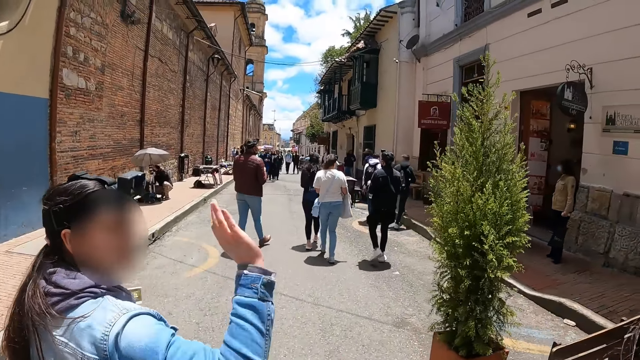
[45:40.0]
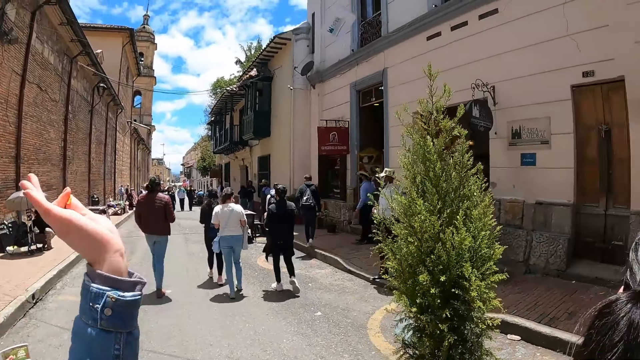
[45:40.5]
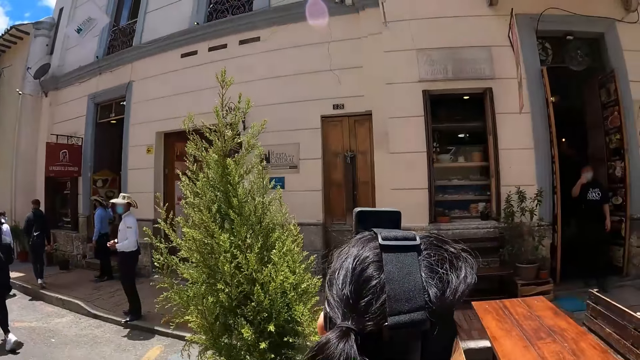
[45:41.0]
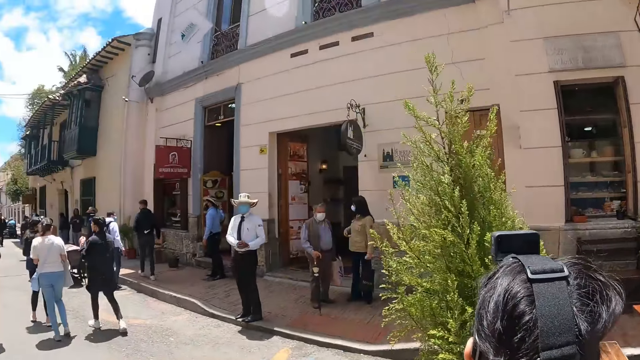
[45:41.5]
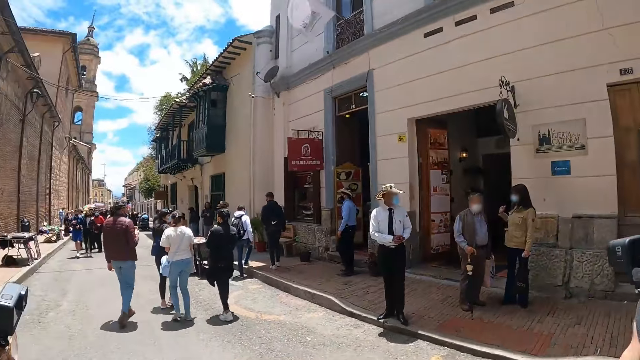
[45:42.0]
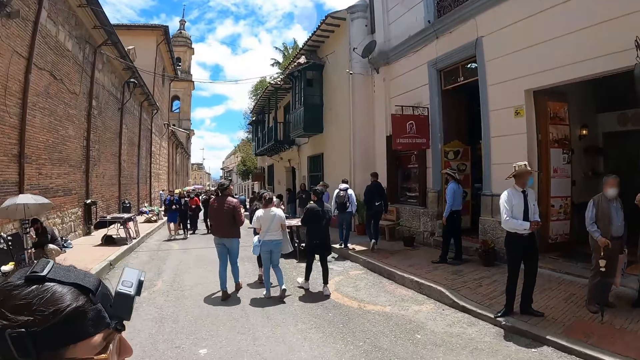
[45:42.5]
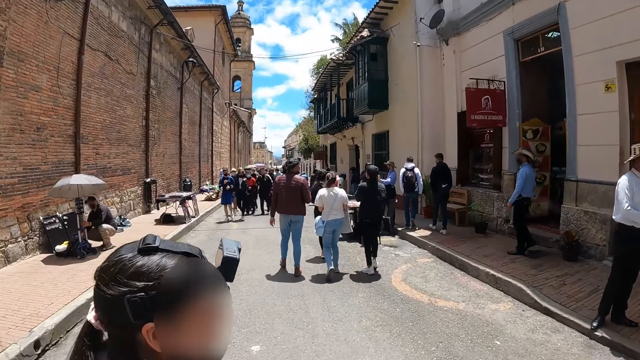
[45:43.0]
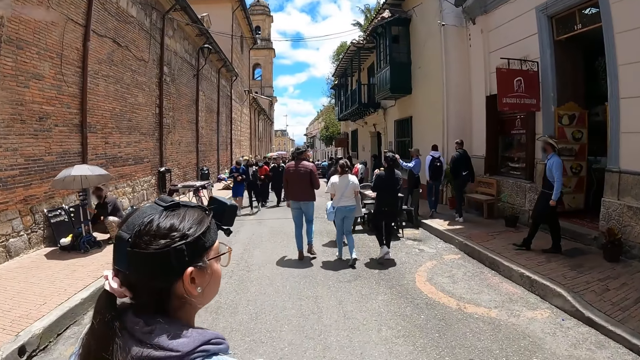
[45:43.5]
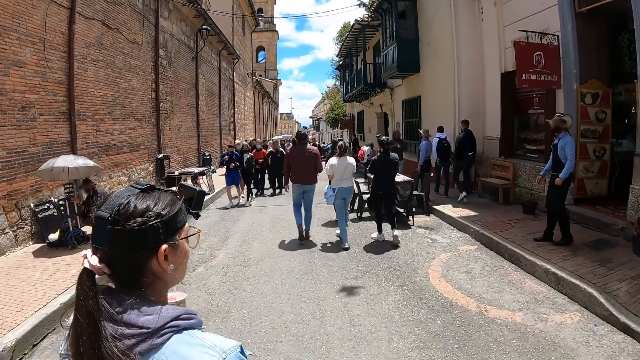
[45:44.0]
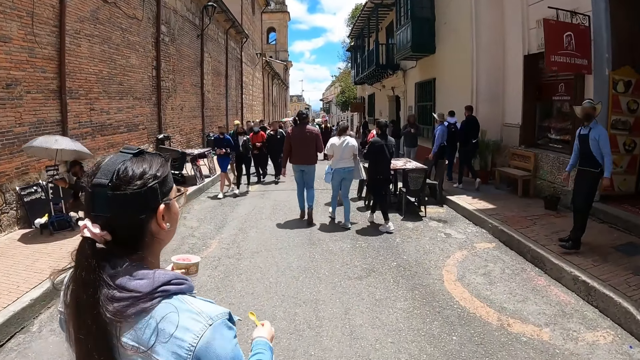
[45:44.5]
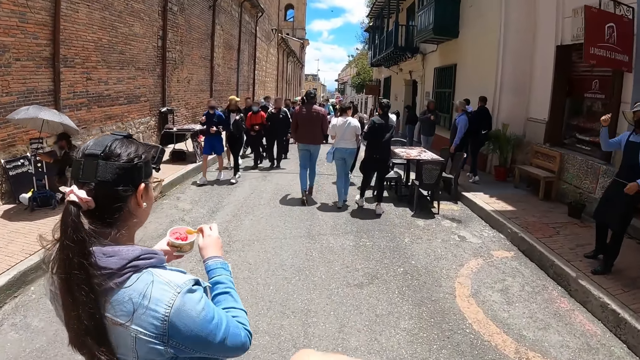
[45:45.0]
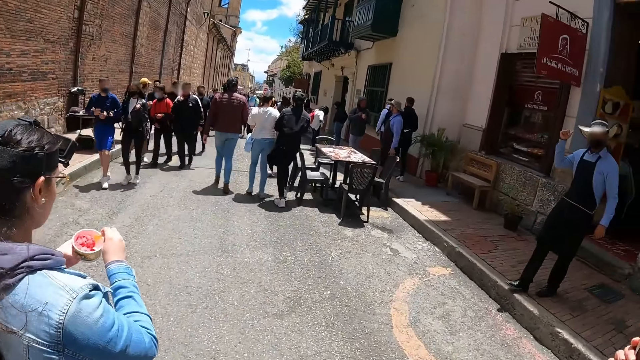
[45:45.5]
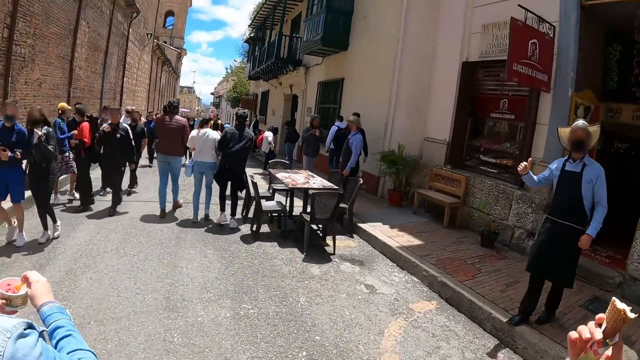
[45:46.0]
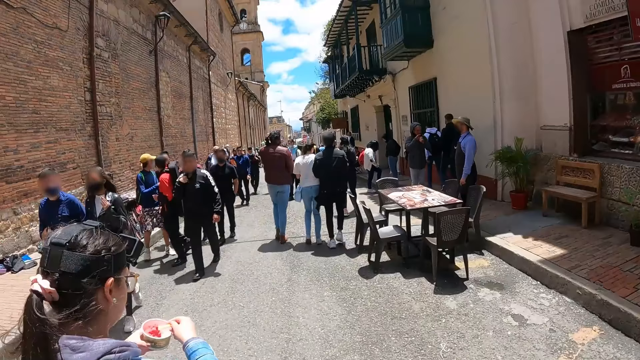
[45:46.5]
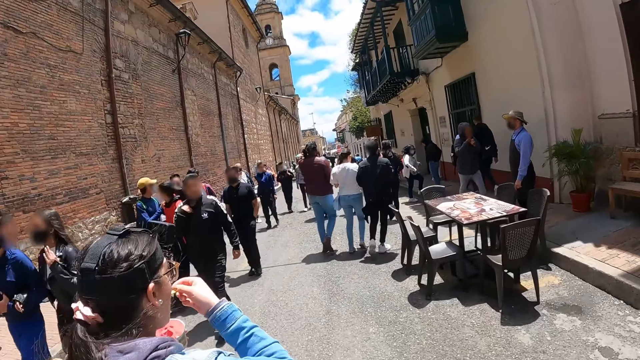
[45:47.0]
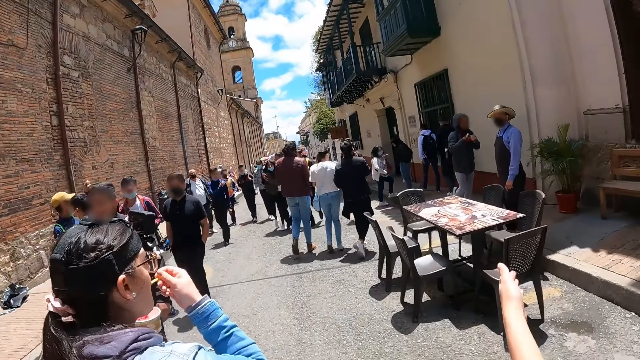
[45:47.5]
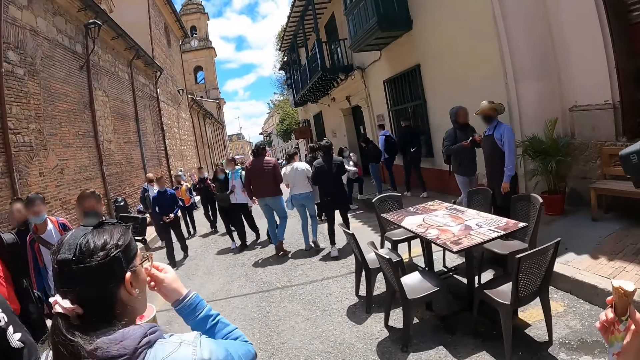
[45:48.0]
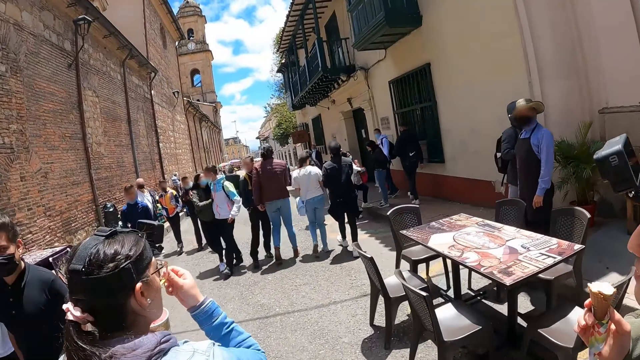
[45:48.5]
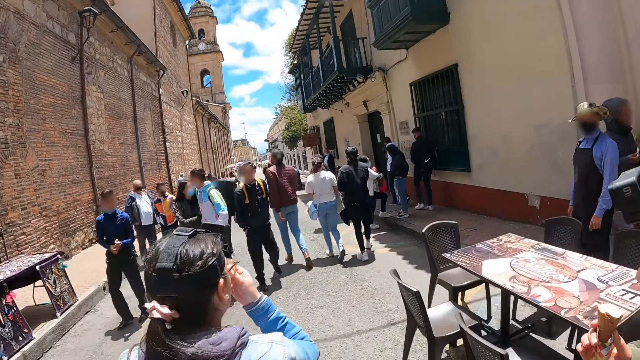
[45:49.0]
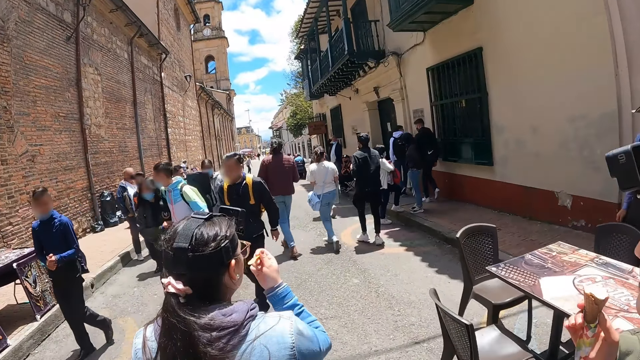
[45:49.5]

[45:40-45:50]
A person raises the hand. The person waves. The person looks aside. The camera wearer looks around the street. They walk along the street. The person scoops the ice cream. The person eats the ice cream. The camera wearer walks along the streets.

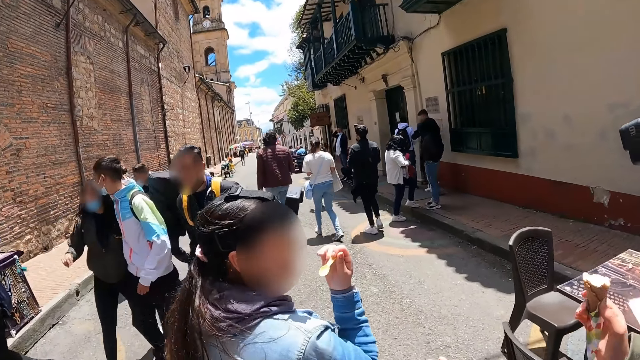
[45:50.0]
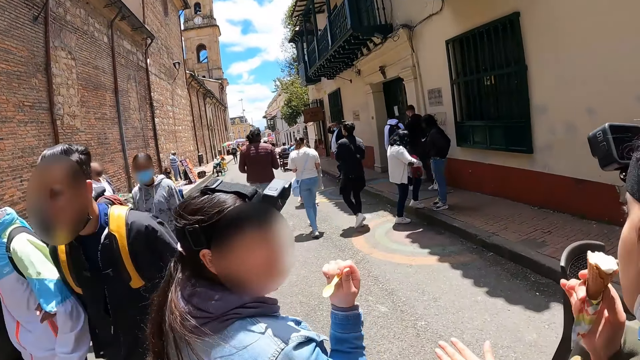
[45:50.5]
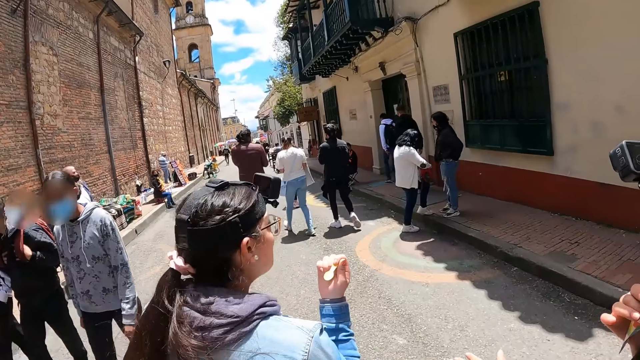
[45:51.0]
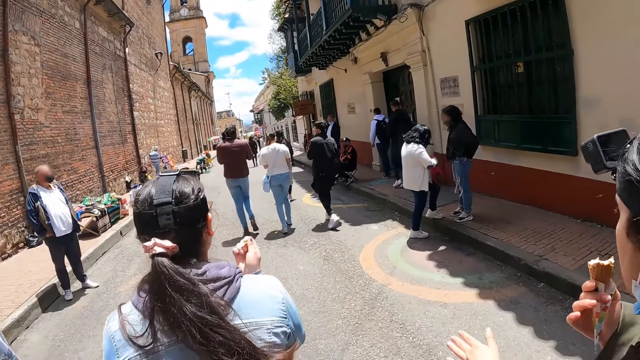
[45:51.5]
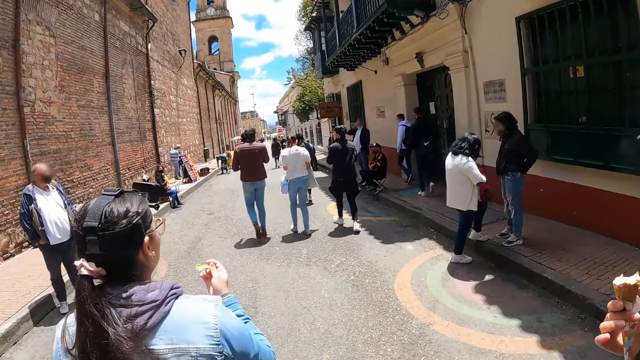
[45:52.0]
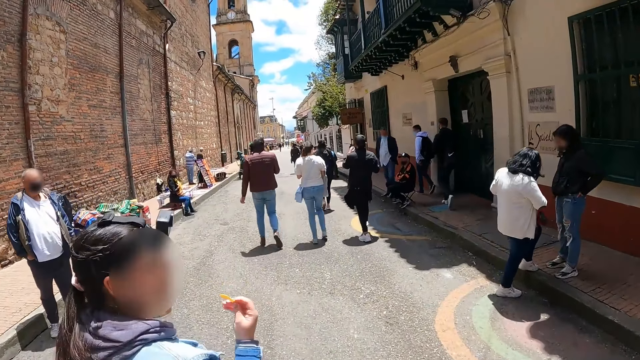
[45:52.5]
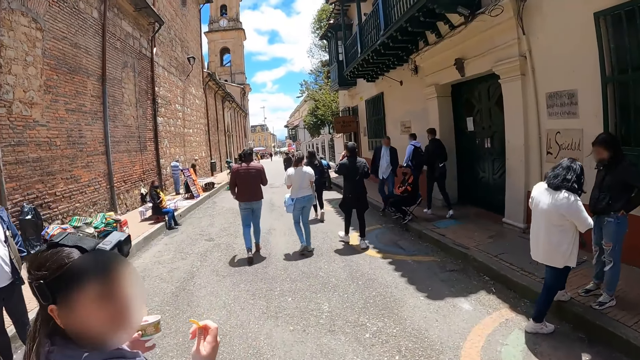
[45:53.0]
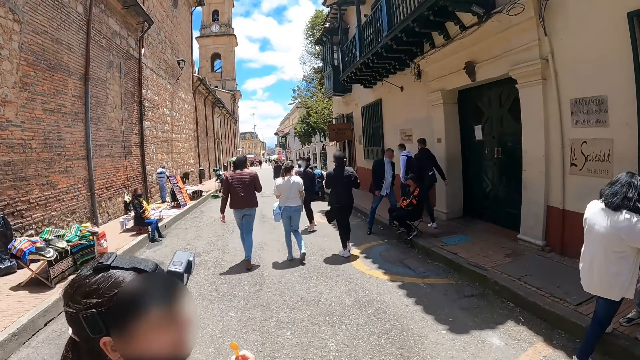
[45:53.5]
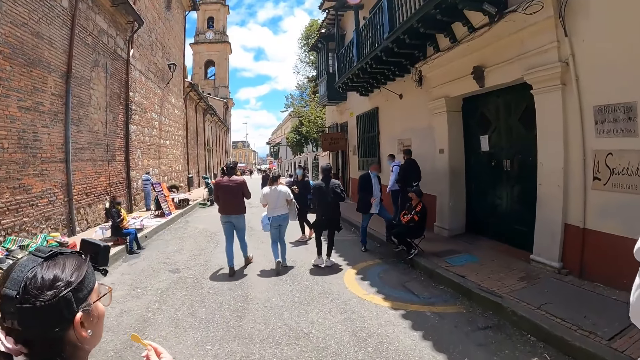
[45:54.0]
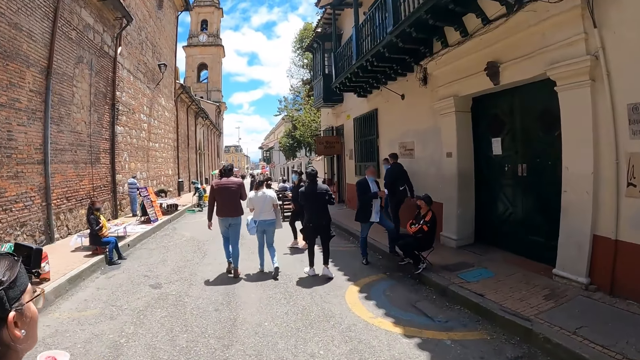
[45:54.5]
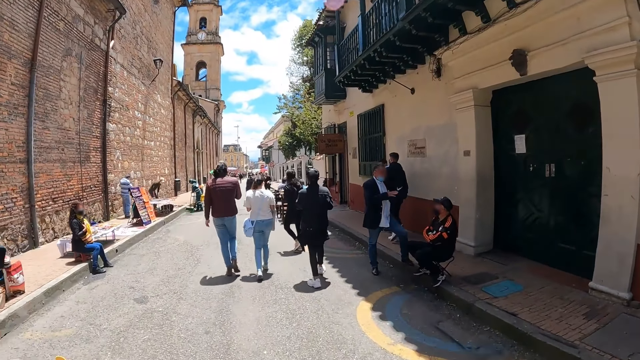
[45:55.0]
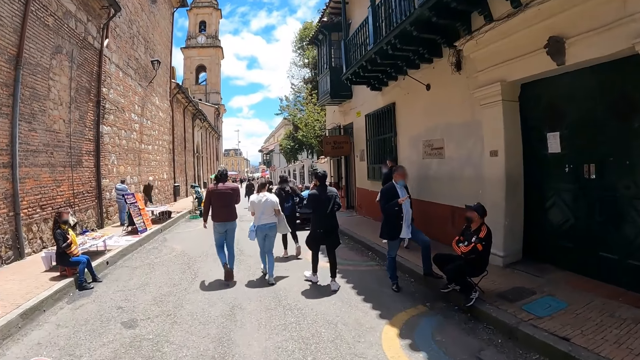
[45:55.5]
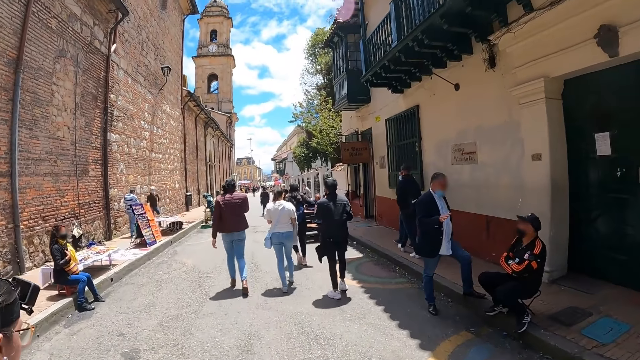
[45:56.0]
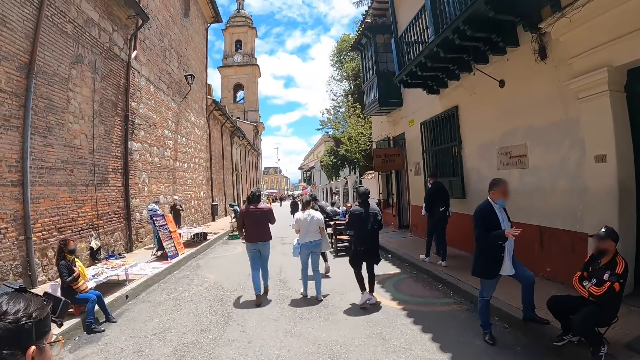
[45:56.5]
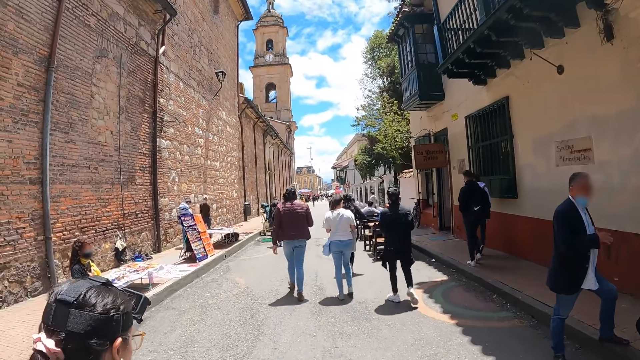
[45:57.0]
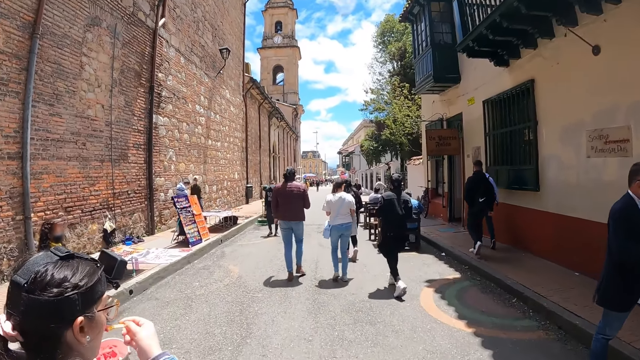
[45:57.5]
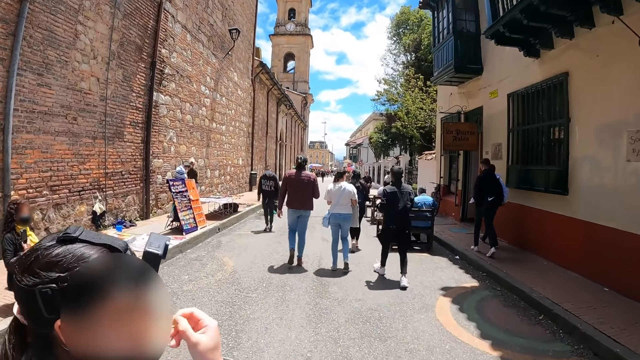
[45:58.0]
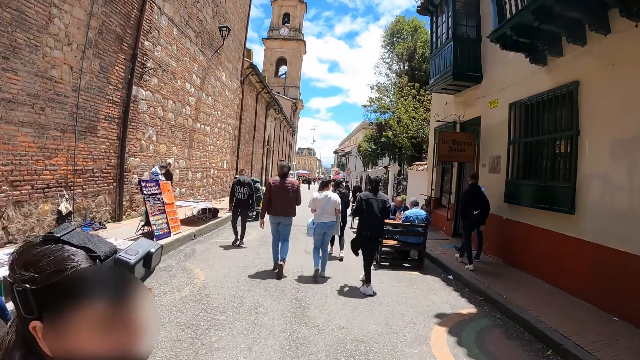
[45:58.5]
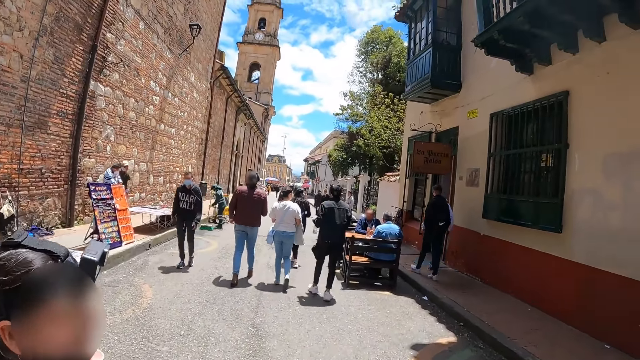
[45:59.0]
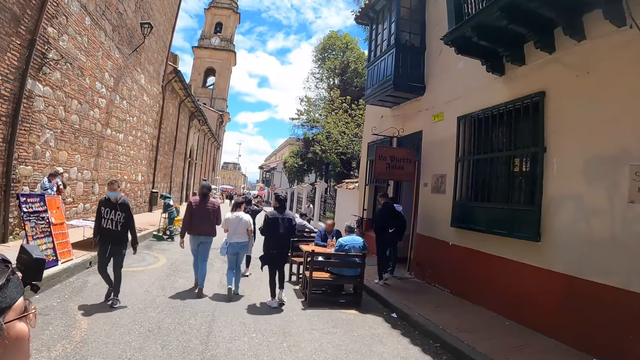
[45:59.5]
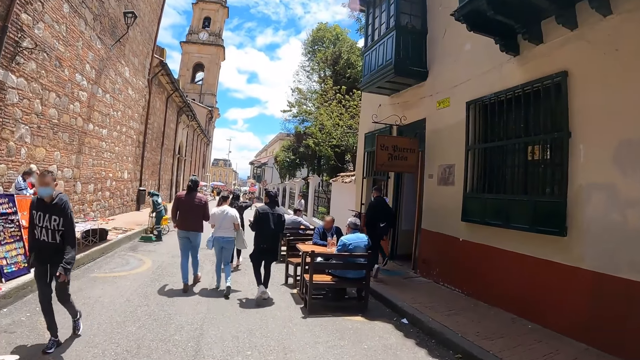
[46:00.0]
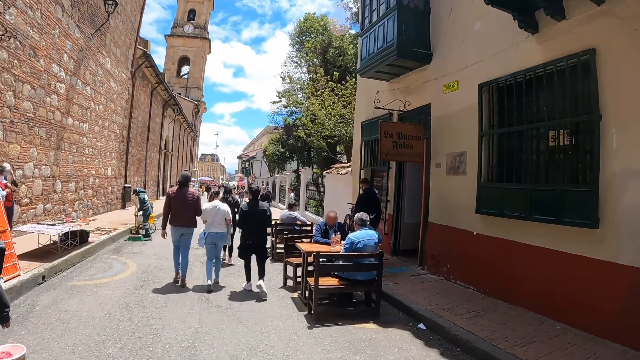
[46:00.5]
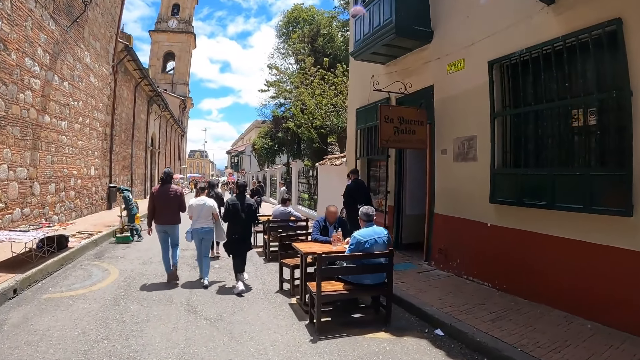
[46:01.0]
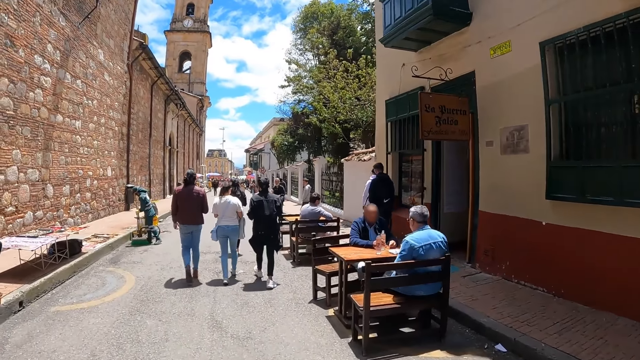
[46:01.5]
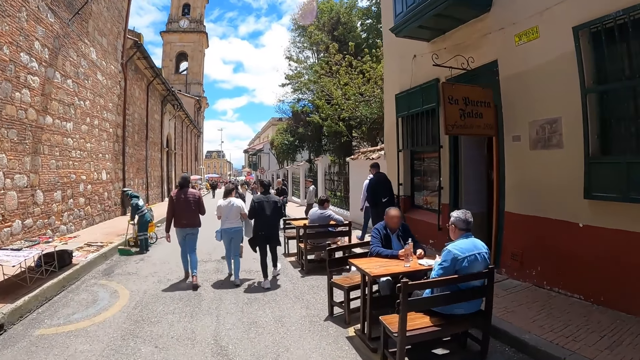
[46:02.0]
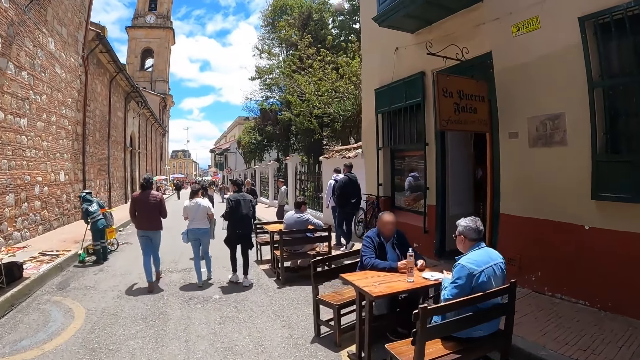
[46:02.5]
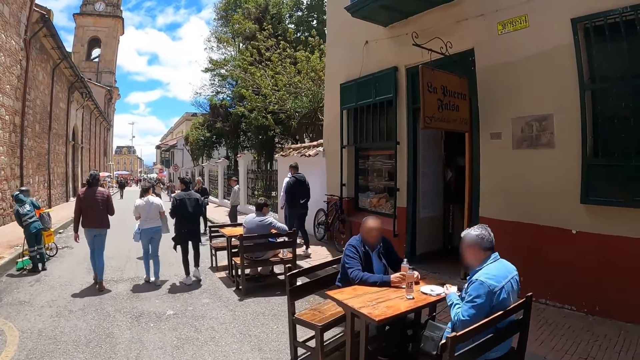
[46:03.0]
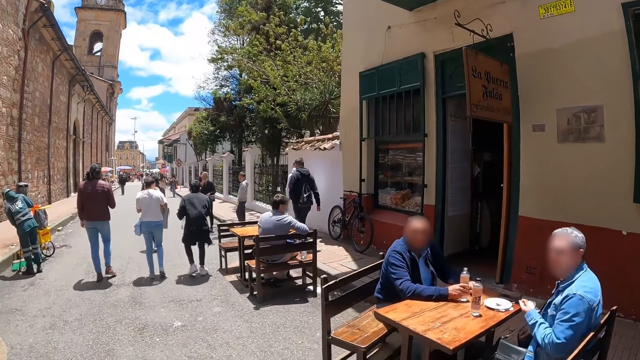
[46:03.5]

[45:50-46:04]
A person looks behind. The camera wearer walks along the streets. The person turns behind her. The camera wearer walks along the street. The person eats the ice cream. The camera wearer walks along the streets.
